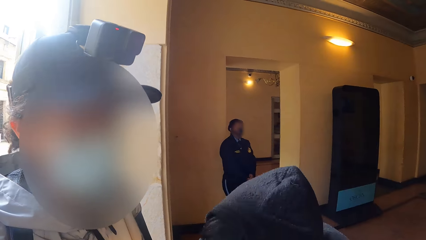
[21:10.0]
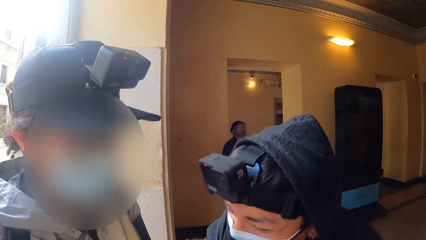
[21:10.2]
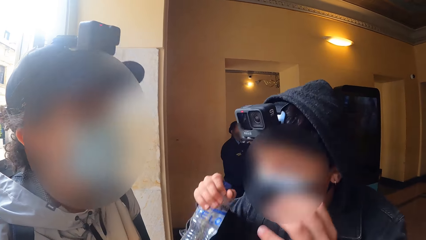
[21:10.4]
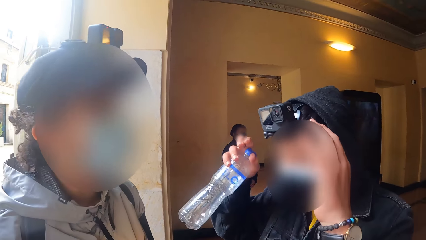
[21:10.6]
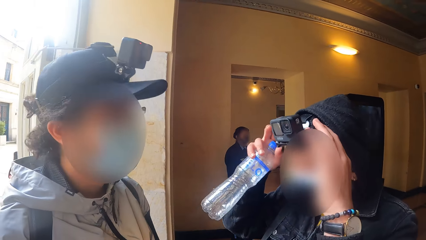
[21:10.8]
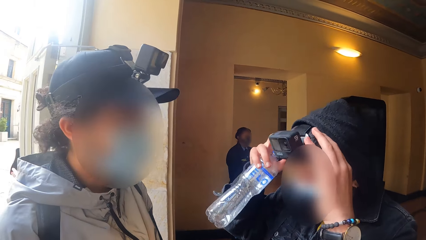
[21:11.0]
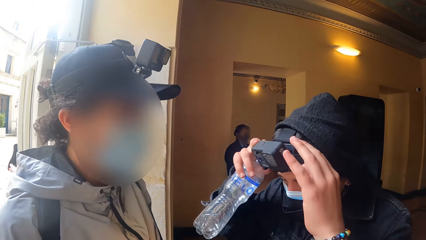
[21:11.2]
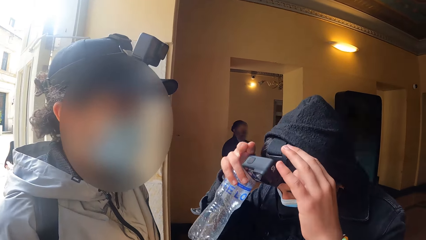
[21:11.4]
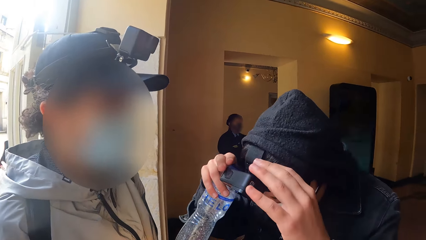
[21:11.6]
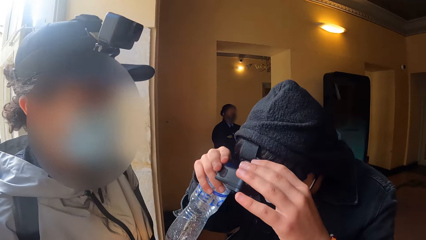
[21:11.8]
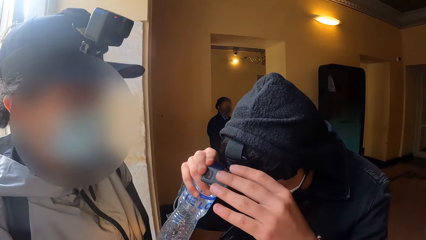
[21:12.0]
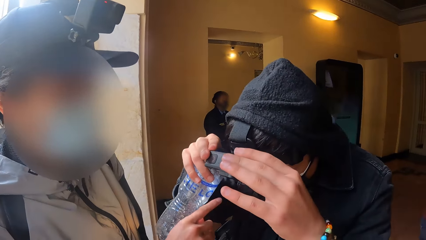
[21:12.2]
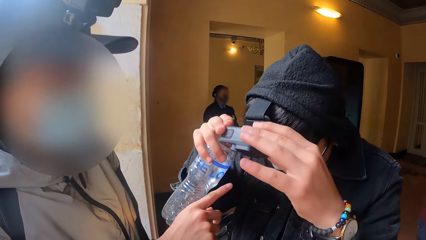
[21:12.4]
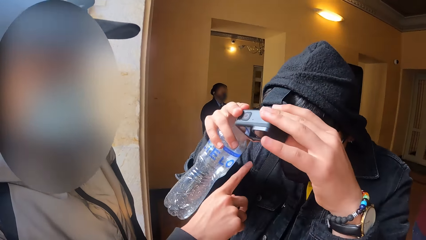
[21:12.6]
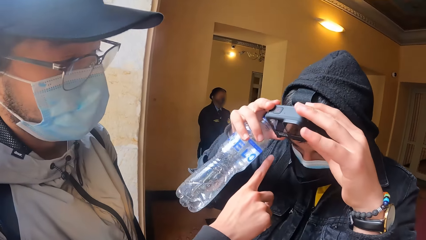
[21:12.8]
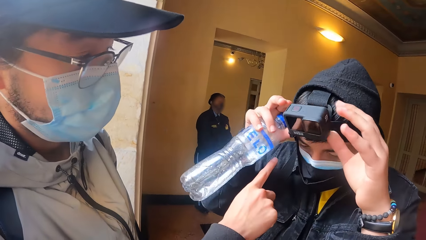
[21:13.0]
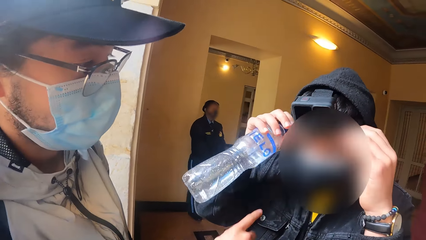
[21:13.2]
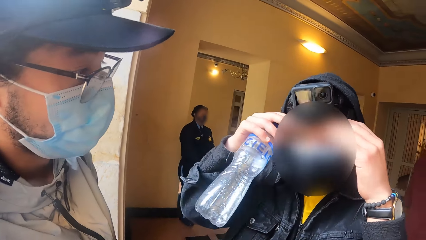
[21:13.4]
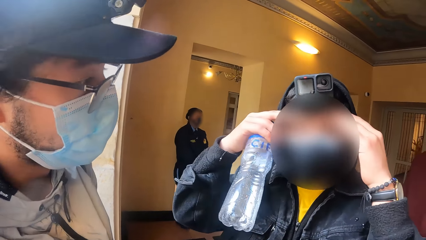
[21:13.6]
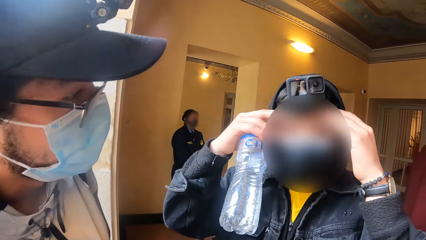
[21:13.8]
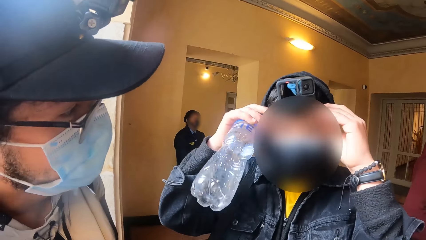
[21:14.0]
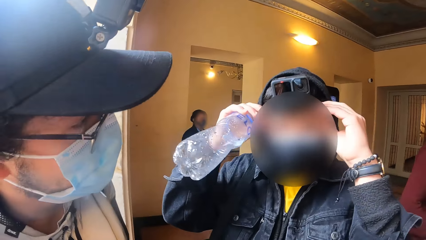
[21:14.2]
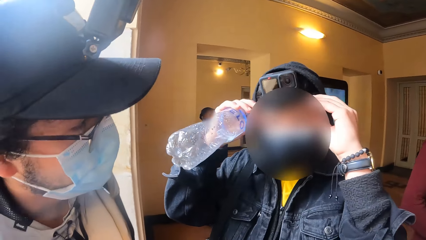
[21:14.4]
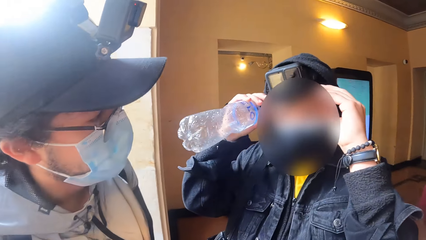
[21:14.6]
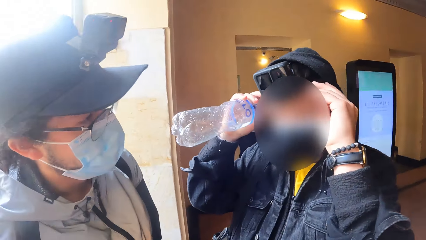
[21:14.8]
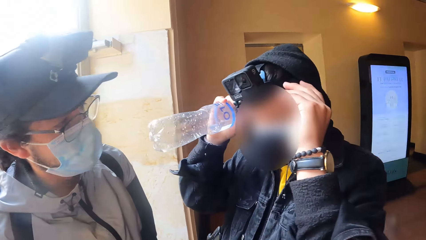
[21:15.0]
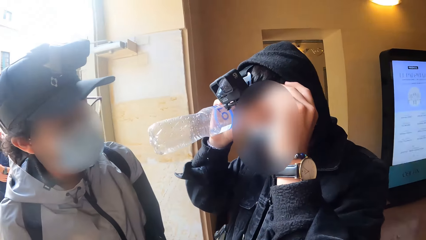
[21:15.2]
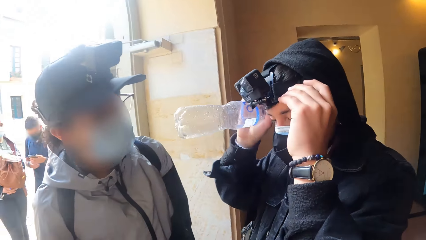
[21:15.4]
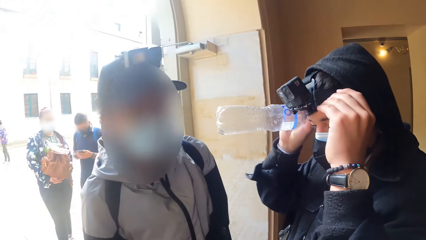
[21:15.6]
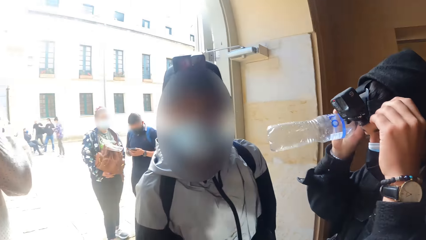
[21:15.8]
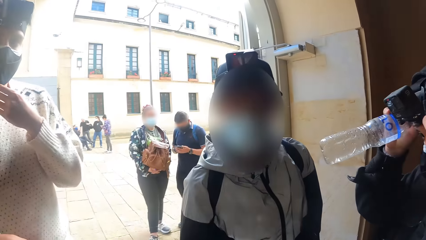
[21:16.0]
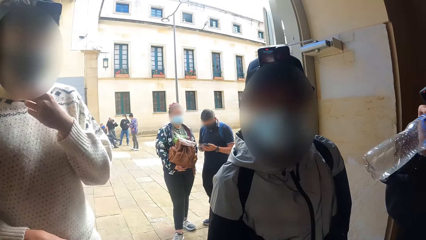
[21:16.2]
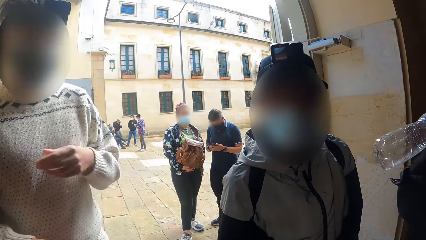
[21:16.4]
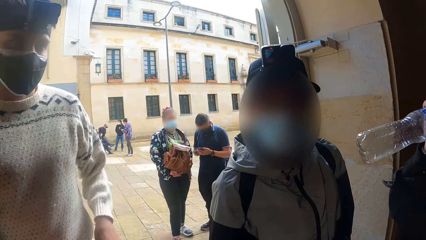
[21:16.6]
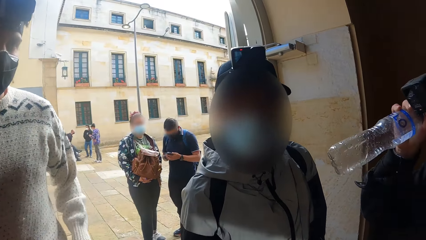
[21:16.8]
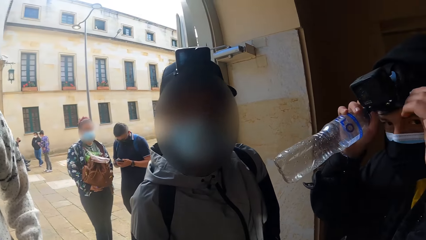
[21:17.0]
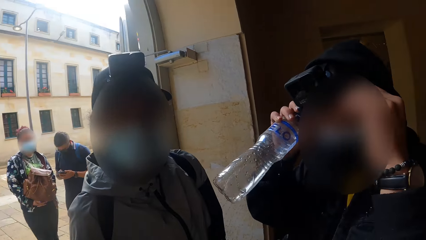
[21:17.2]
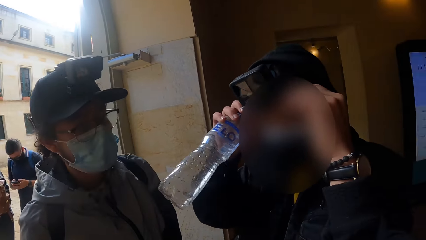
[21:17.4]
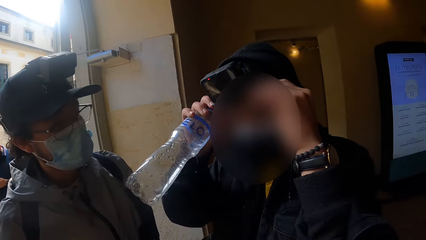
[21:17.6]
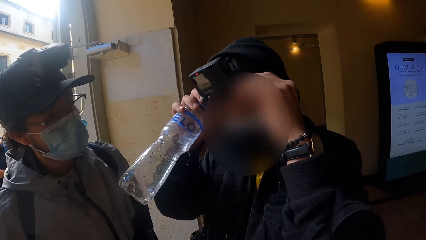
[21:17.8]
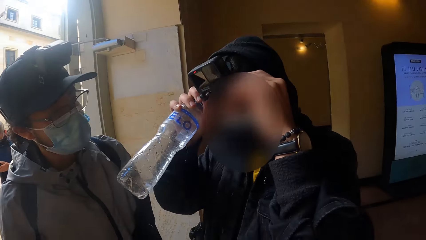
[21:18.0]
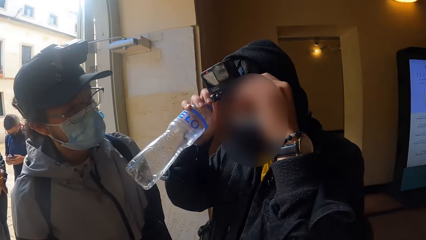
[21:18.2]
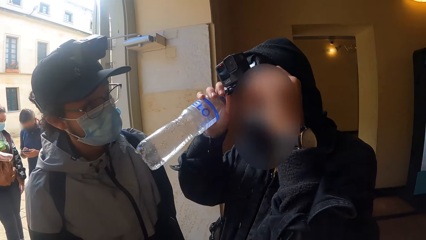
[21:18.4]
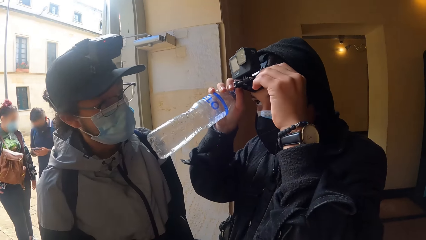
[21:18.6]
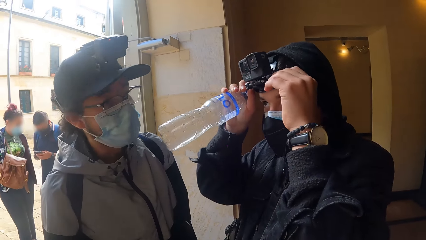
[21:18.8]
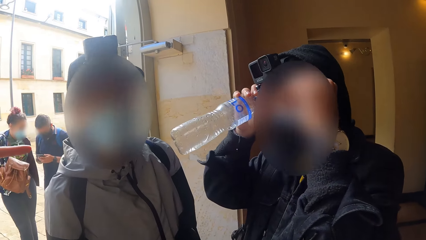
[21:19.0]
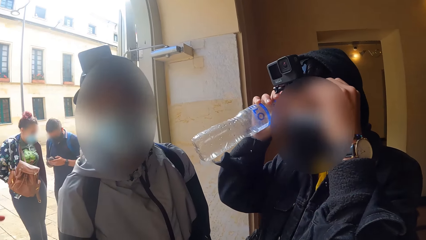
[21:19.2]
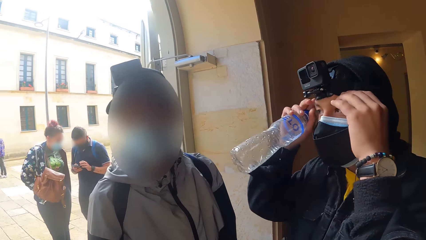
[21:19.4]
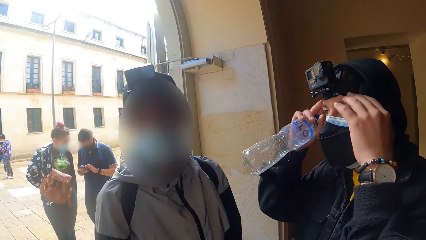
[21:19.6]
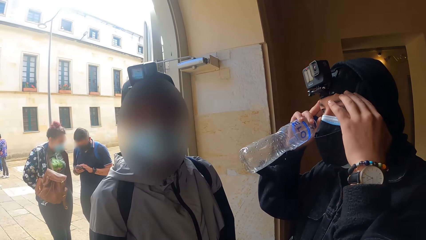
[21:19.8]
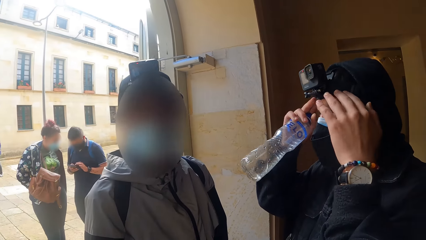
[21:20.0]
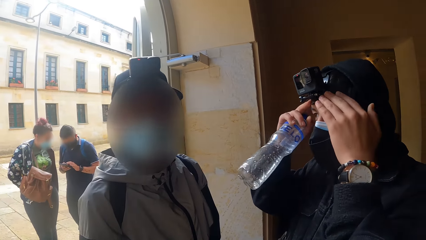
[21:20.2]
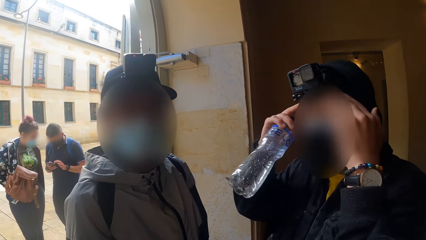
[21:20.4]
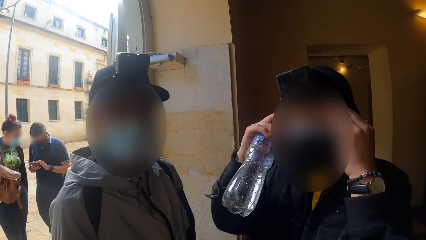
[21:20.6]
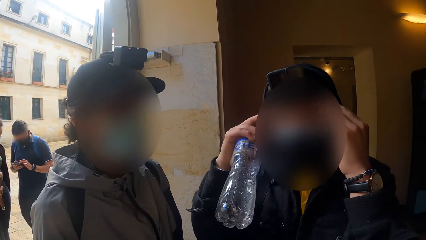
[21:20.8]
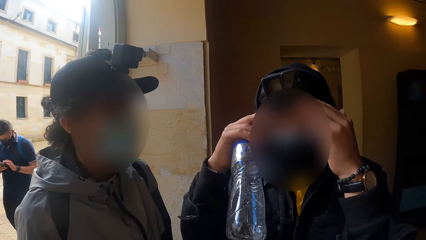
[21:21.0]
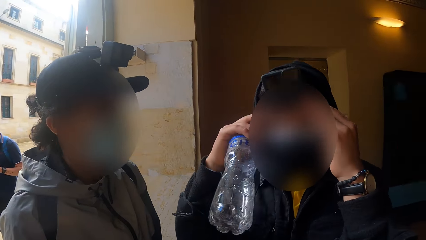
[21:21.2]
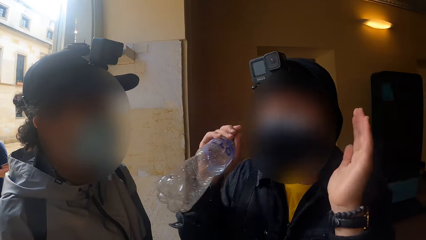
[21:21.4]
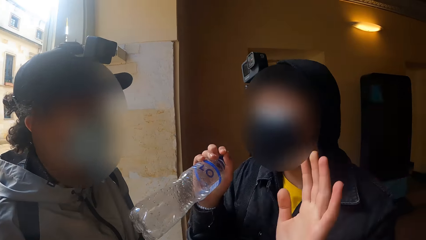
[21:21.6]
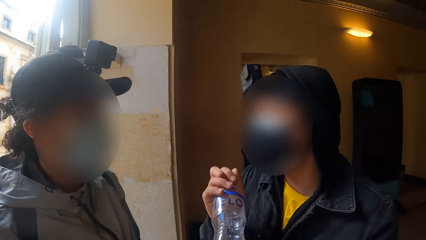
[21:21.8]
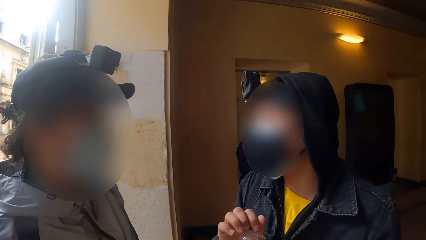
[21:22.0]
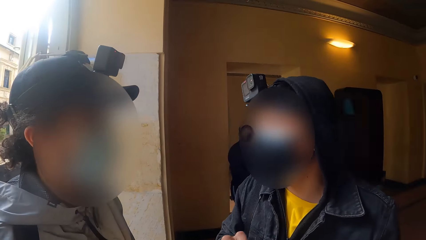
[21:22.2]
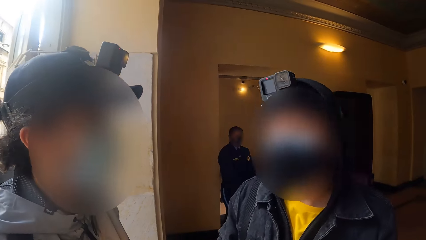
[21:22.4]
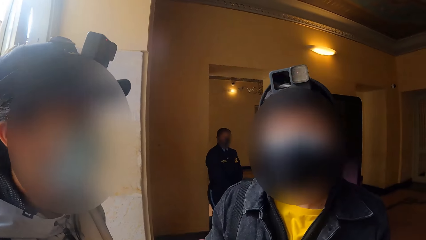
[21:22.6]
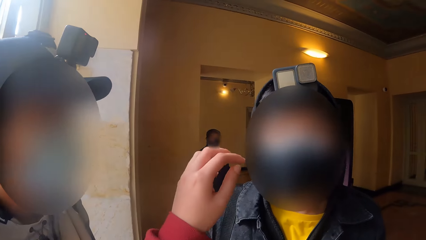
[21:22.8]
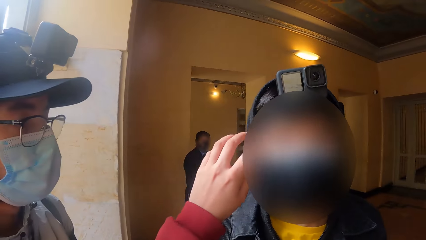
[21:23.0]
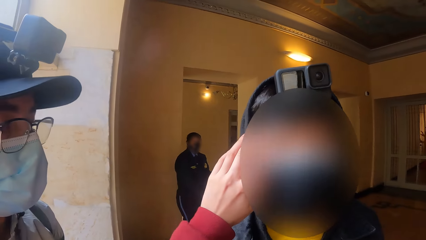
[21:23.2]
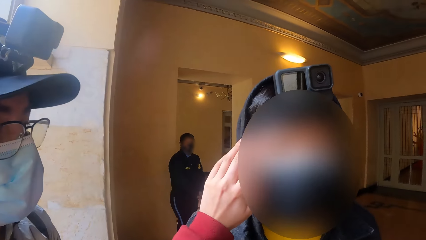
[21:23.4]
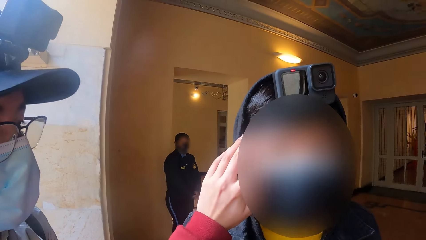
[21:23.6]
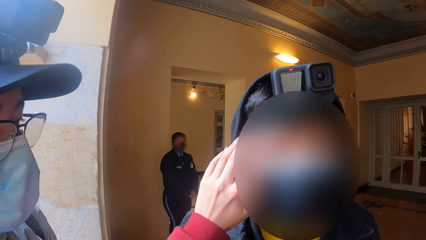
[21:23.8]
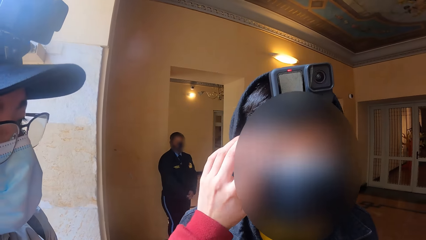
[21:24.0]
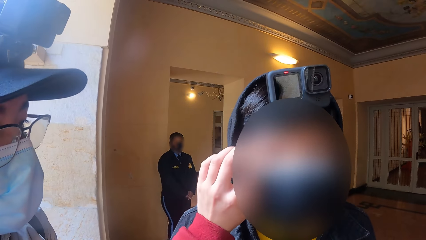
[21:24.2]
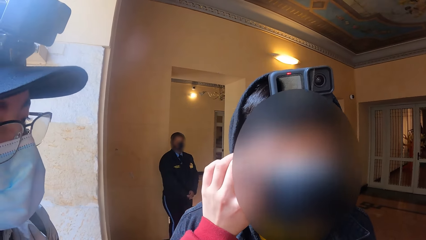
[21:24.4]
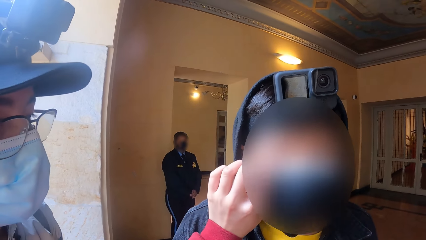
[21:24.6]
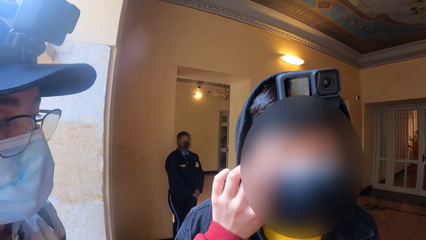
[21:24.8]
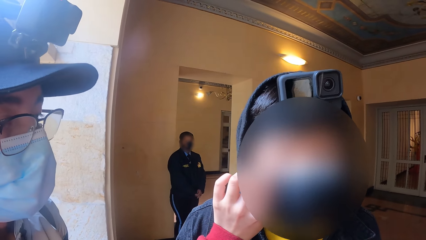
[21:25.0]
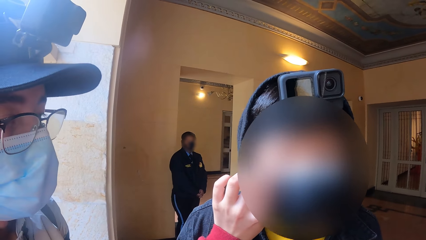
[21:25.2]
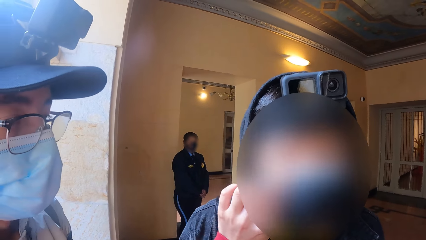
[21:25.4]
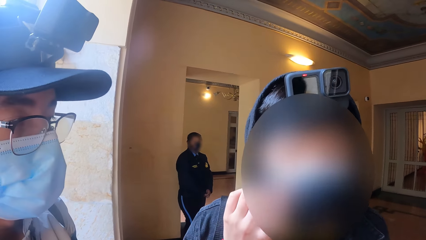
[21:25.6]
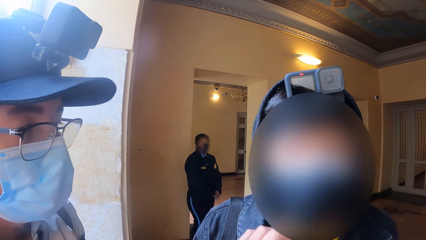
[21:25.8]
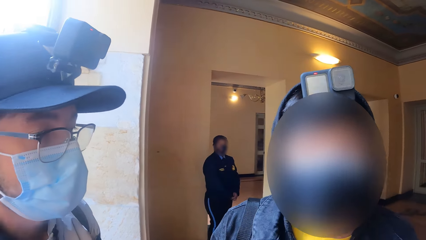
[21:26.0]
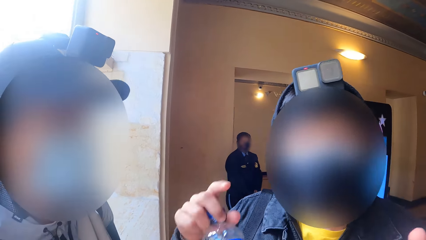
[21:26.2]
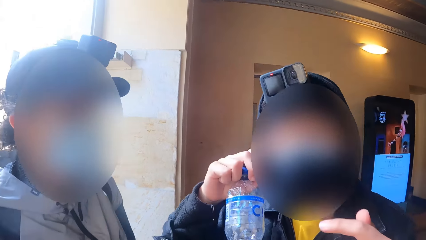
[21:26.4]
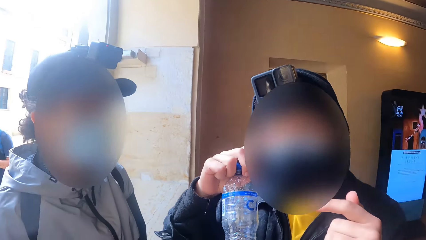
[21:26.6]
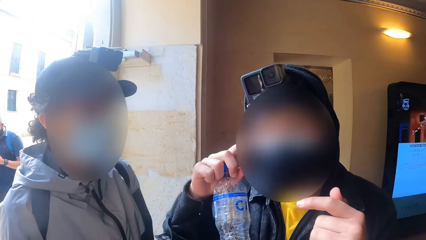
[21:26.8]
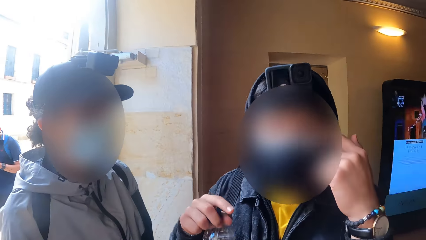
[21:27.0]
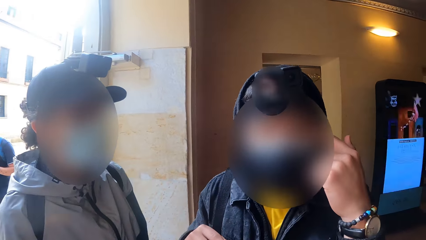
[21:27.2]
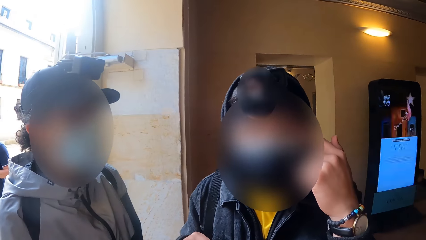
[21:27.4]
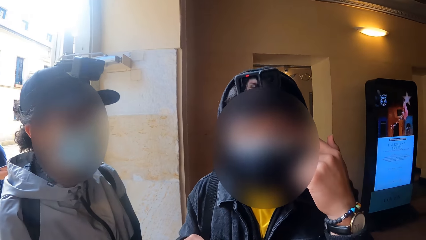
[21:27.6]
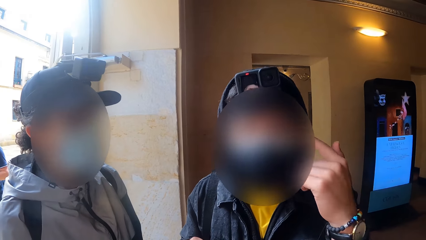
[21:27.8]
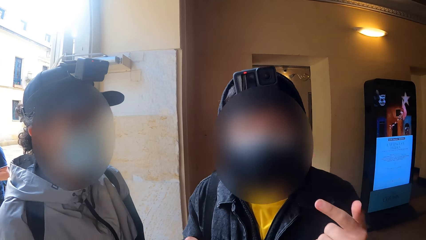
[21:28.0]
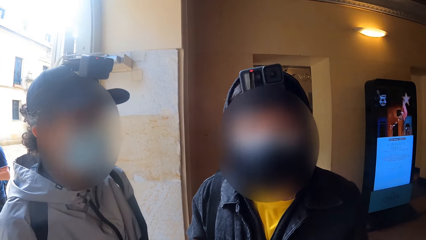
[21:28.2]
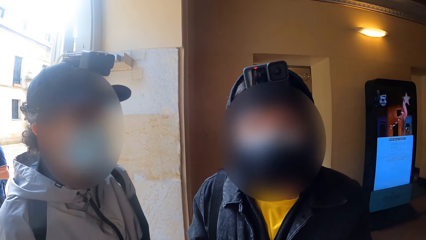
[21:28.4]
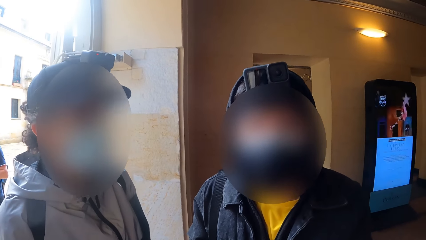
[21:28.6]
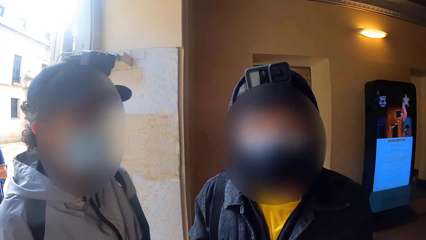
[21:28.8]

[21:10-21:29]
A man bends down. The man adjusts the camera on his head with his hands. Another man points a finger. Another man adjusts his face mask with his left hand. The first man converses with the camera wearer, the other man and another man. The camera wearer touches the face of the first man with his left hand. The first man touches his cheek with his right index finger and points at his face with his left index finger.
